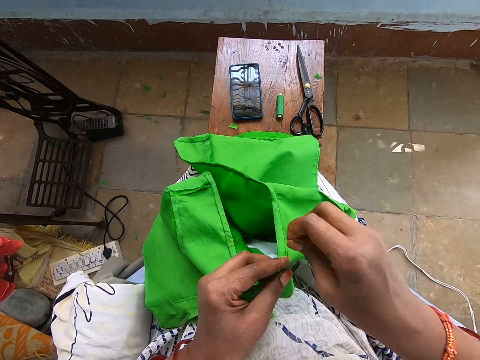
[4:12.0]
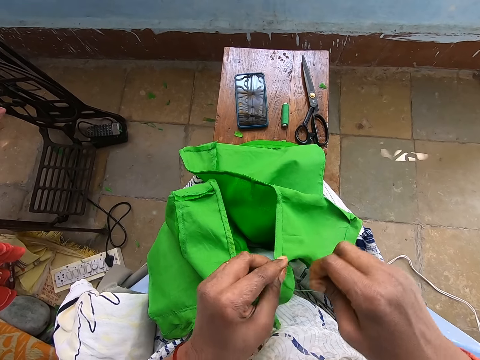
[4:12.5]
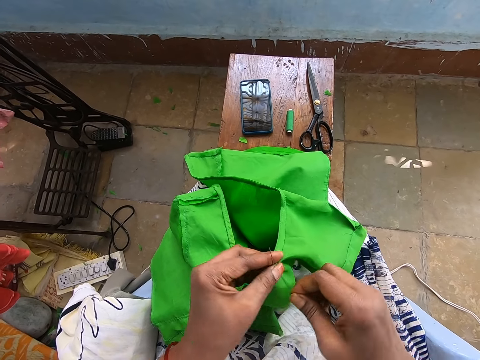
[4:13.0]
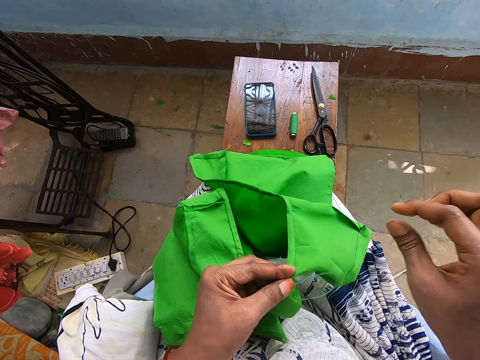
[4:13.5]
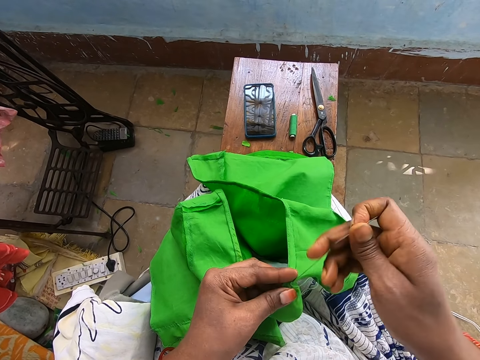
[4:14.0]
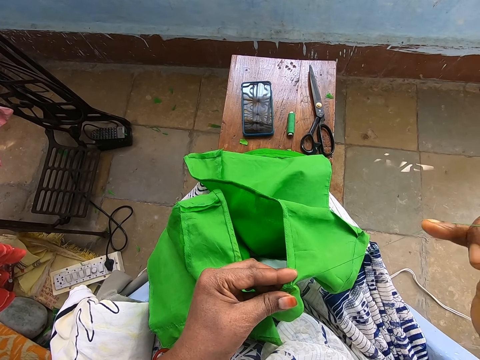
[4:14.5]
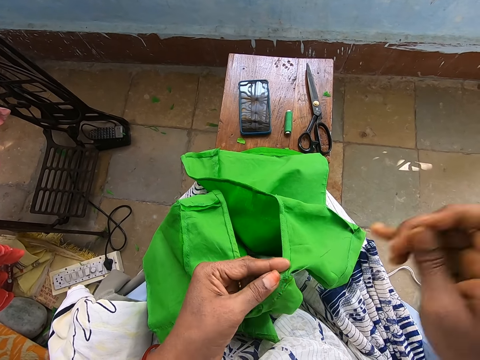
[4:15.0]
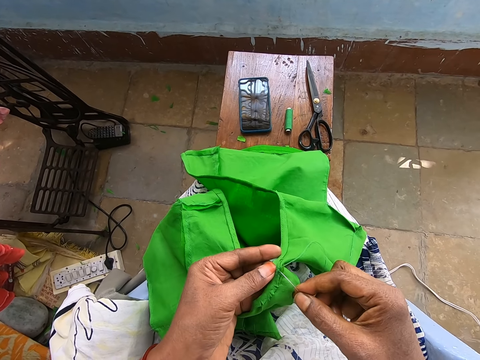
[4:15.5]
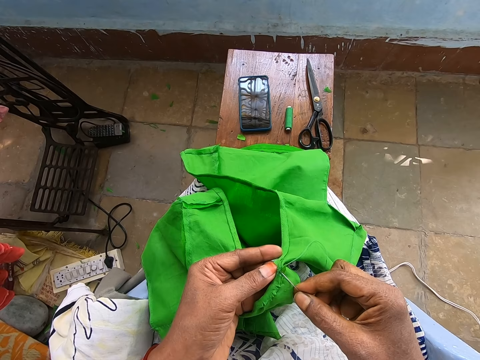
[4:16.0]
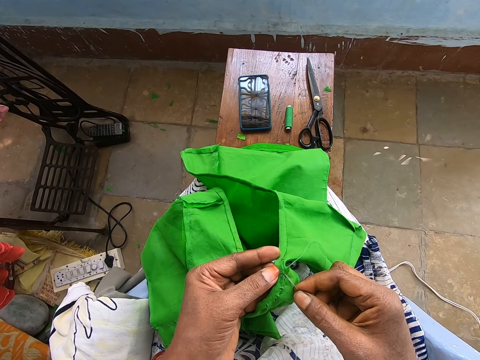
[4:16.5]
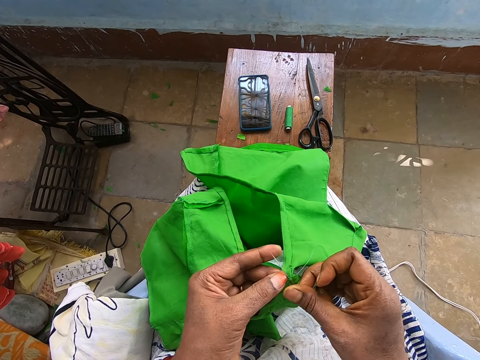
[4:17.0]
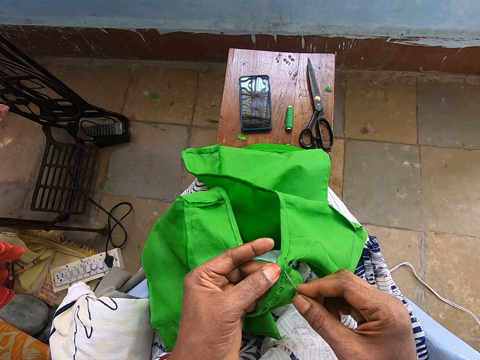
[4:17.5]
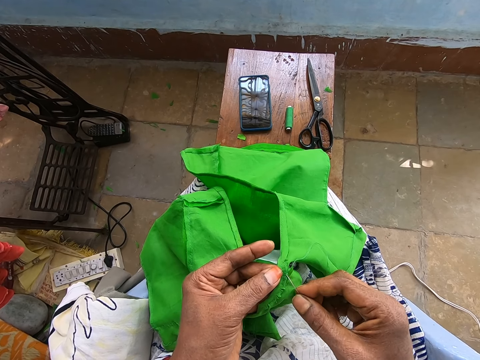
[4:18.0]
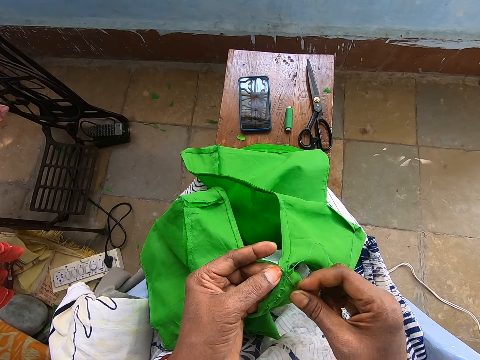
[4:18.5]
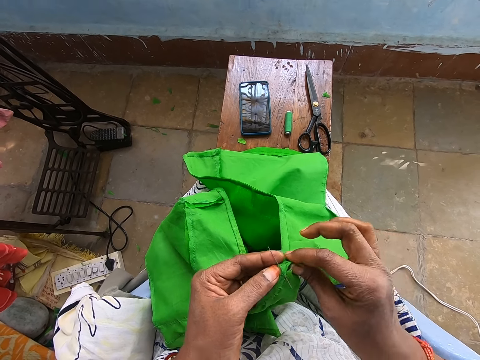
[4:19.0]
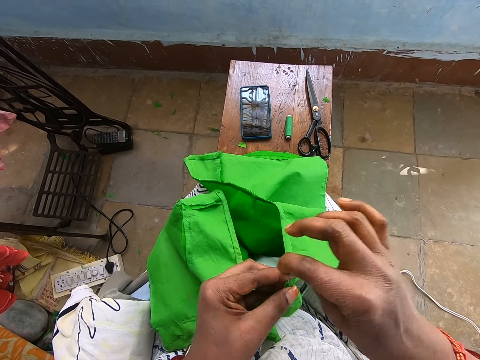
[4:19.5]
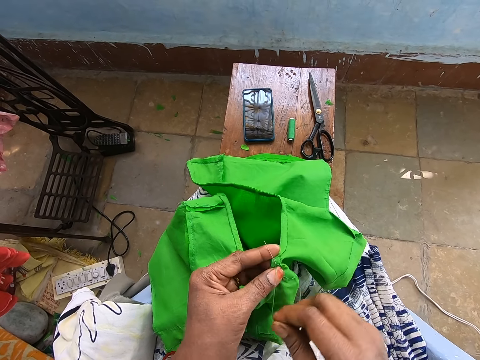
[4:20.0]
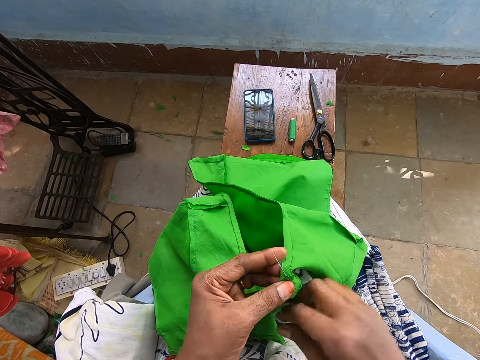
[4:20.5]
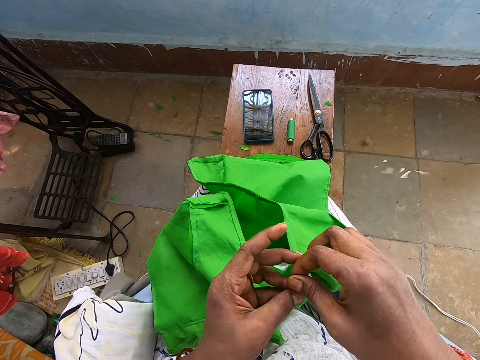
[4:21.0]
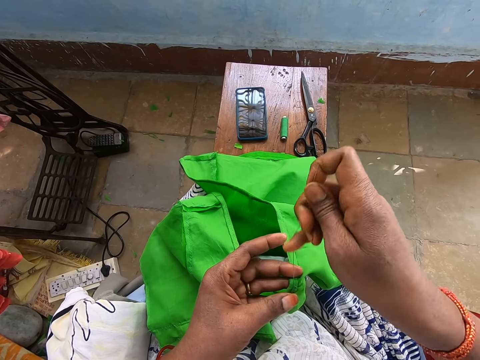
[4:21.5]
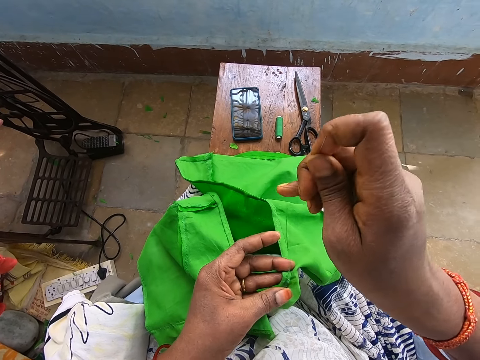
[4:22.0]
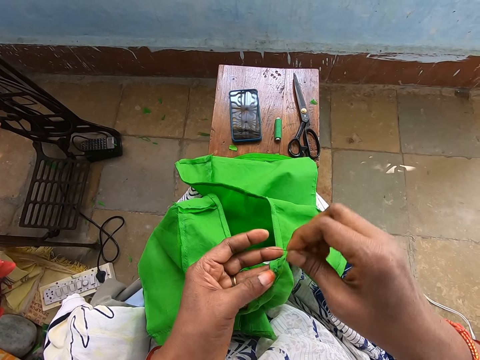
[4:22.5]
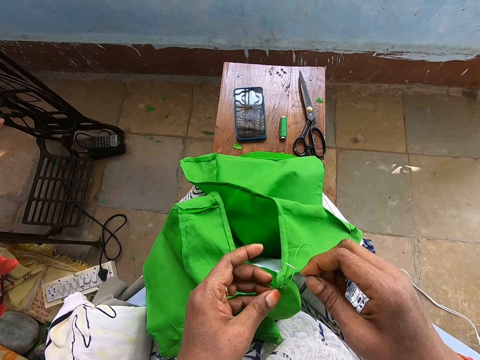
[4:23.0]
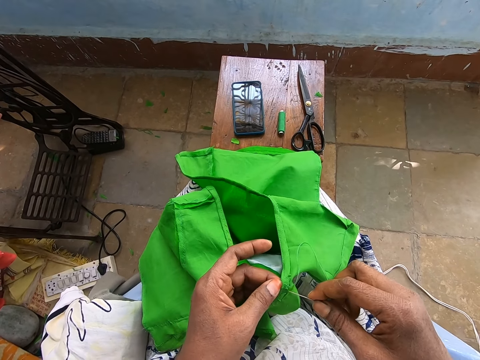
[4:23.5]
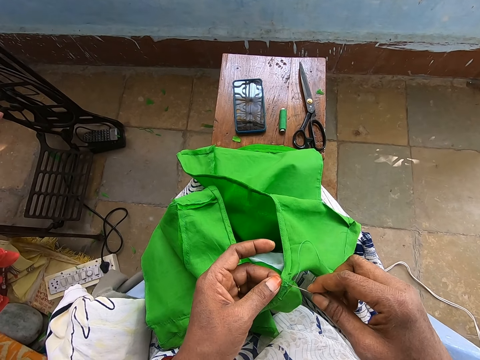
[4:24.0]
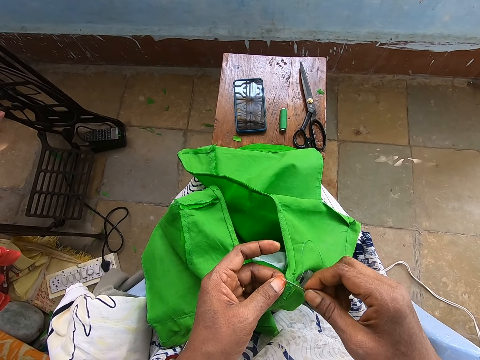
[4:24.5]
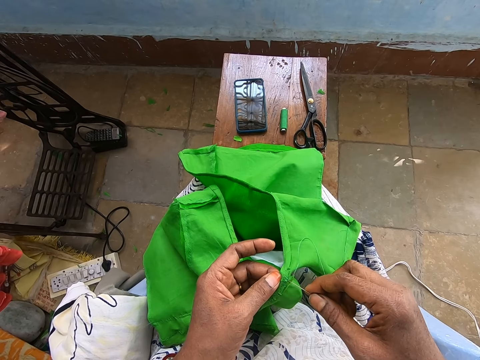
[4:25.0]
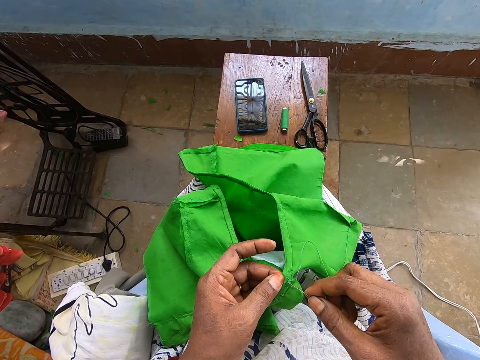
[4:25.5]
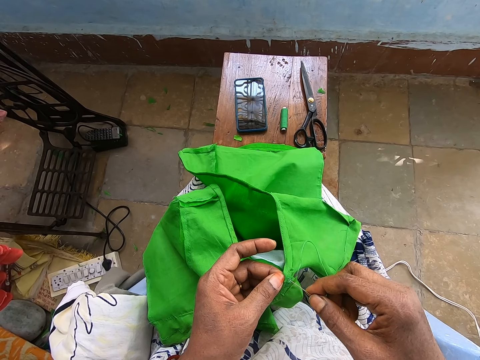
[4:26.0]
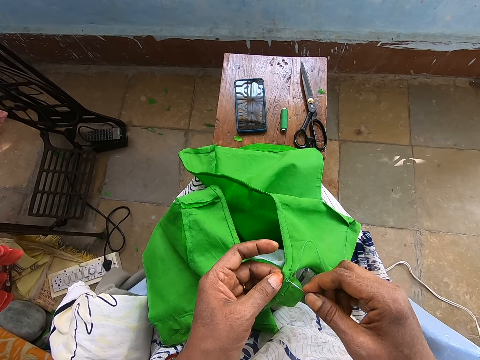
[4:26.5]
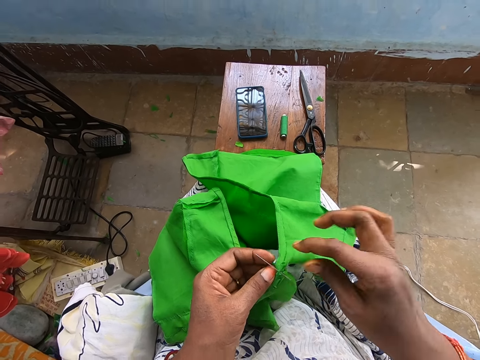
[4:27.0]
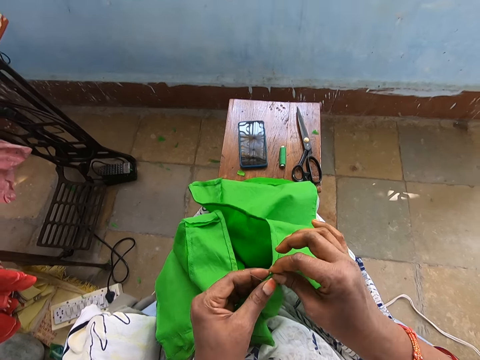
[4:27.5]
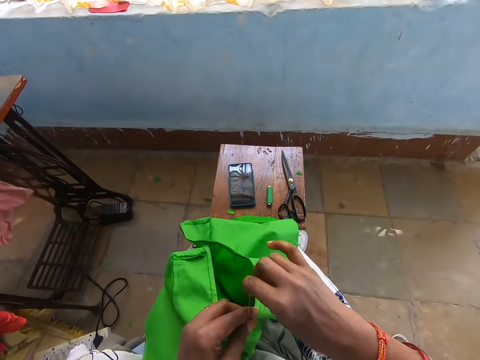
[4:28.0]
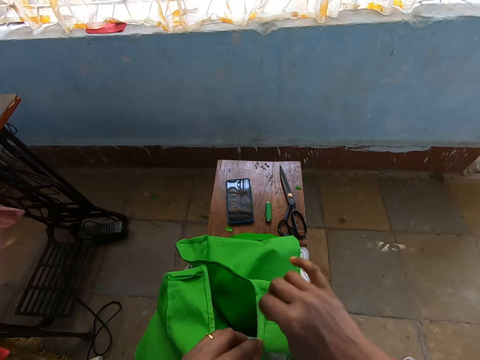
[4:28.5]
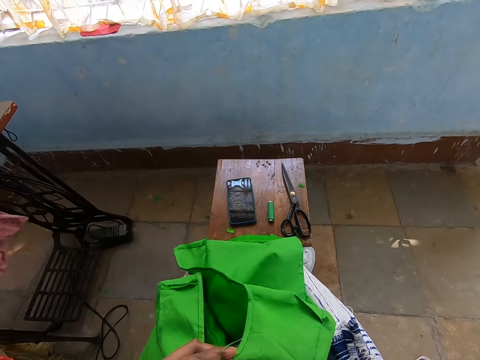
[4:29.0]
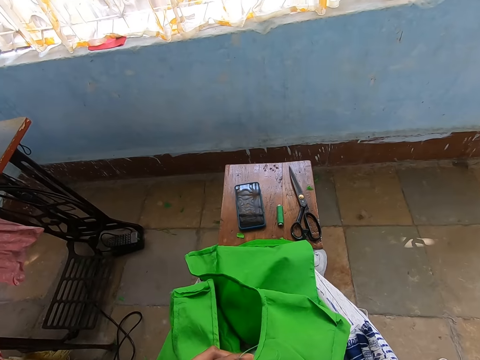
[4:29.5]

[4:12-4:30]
The camera wearer ties the thread. He sews the cloth. He lifts his hand. He mends the head camera.
